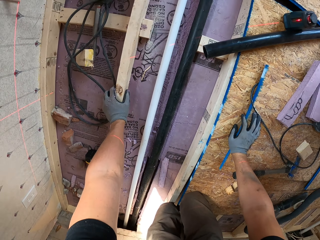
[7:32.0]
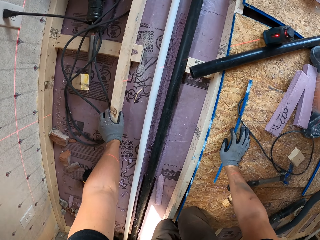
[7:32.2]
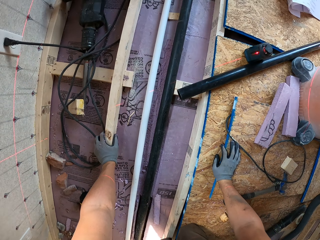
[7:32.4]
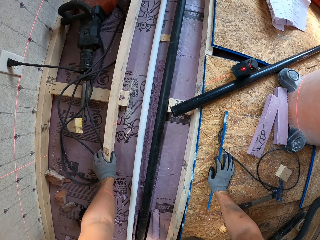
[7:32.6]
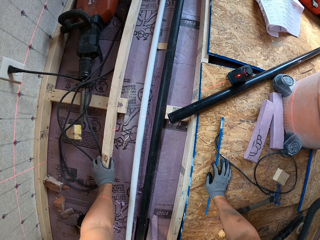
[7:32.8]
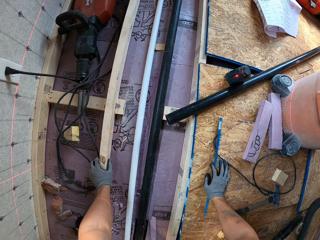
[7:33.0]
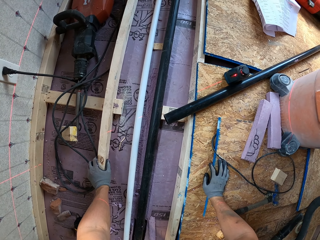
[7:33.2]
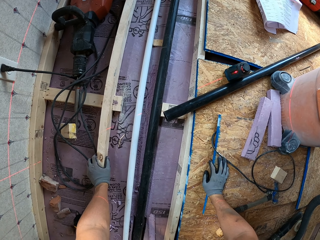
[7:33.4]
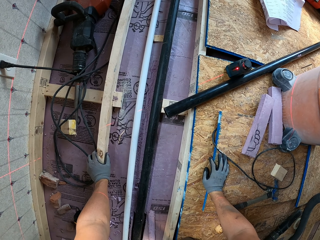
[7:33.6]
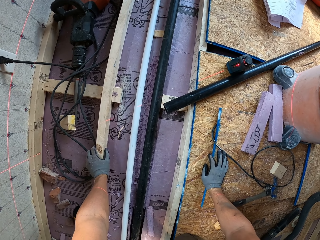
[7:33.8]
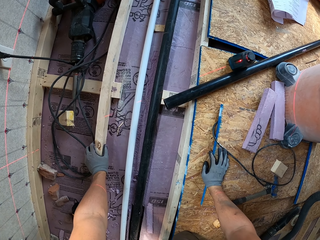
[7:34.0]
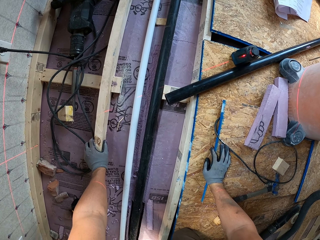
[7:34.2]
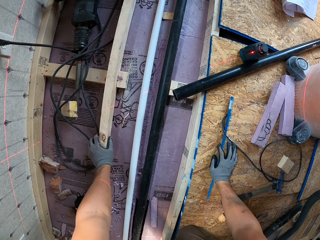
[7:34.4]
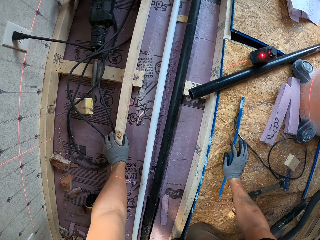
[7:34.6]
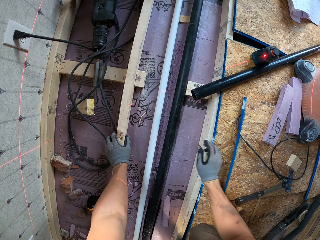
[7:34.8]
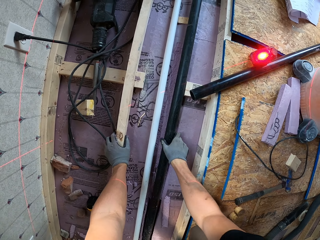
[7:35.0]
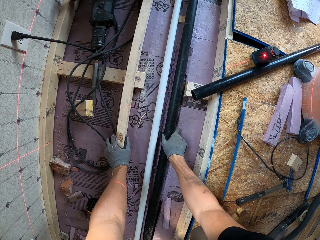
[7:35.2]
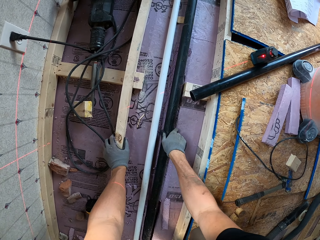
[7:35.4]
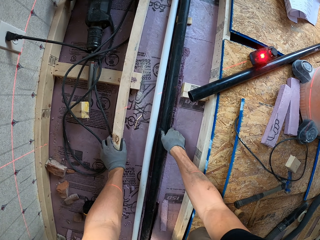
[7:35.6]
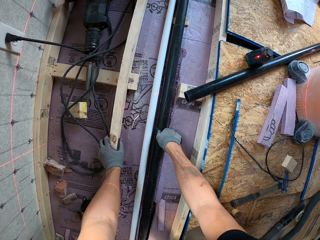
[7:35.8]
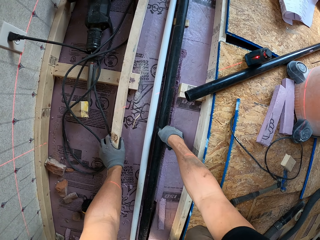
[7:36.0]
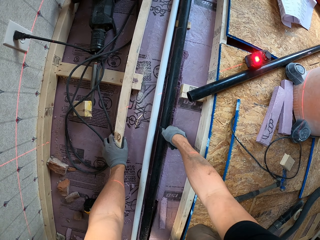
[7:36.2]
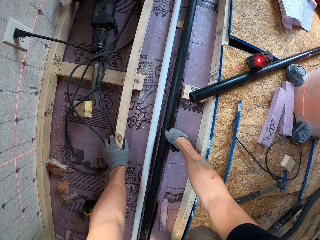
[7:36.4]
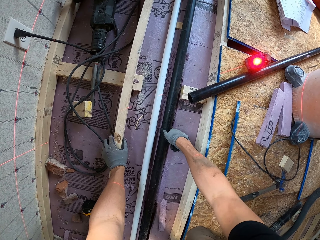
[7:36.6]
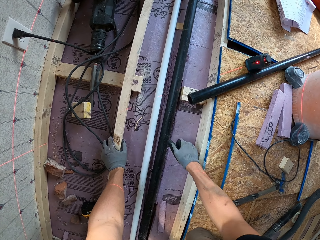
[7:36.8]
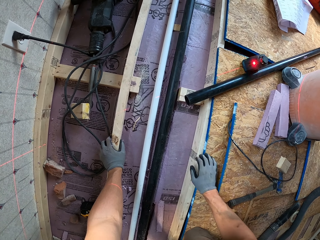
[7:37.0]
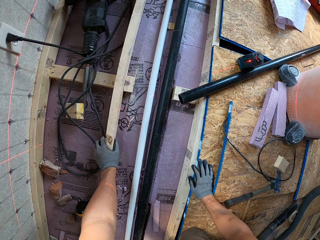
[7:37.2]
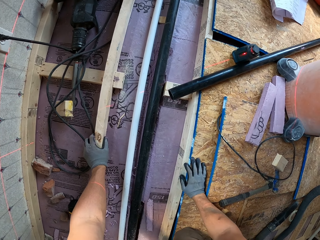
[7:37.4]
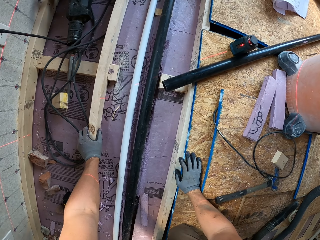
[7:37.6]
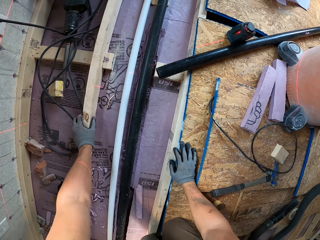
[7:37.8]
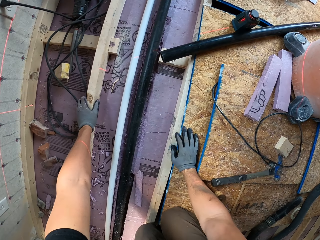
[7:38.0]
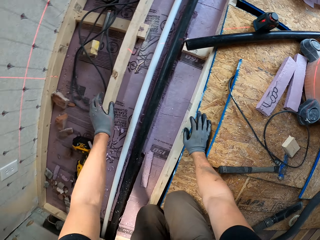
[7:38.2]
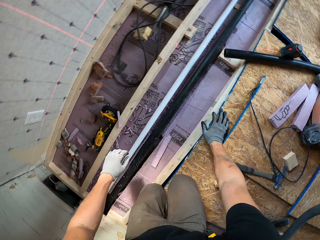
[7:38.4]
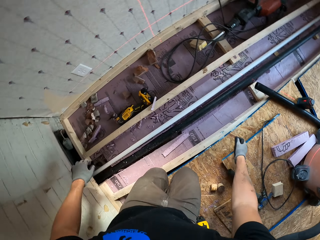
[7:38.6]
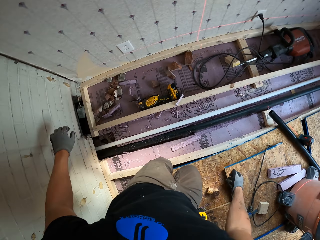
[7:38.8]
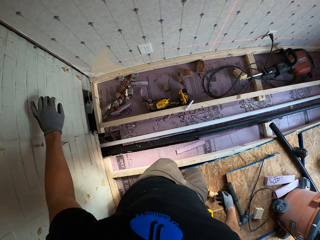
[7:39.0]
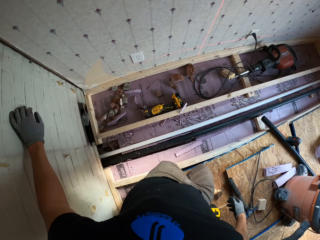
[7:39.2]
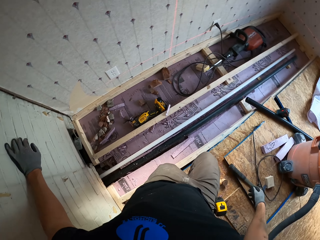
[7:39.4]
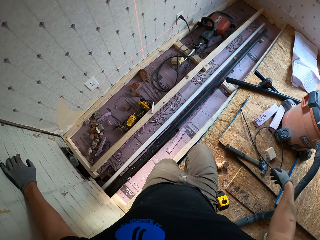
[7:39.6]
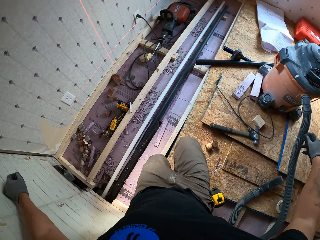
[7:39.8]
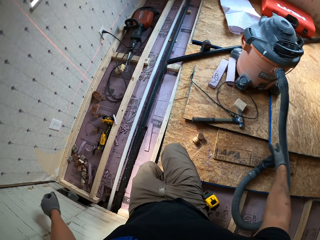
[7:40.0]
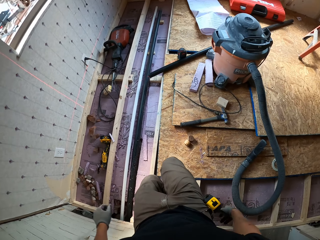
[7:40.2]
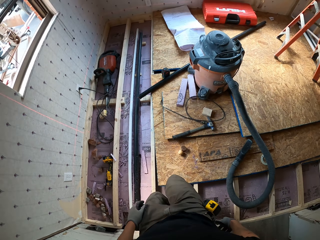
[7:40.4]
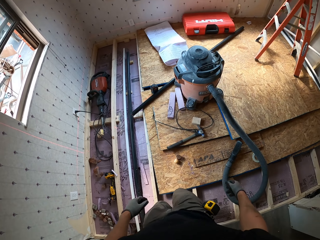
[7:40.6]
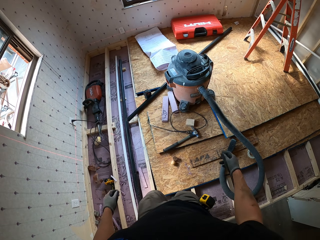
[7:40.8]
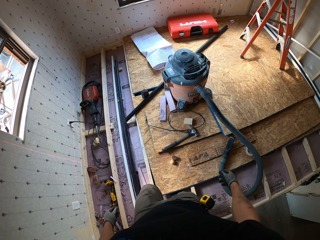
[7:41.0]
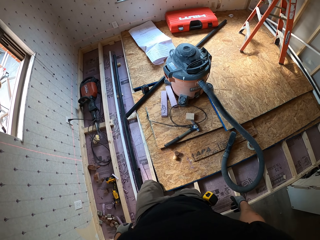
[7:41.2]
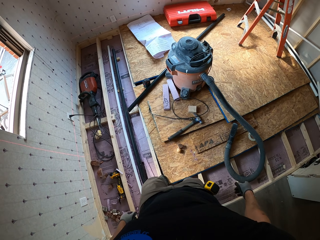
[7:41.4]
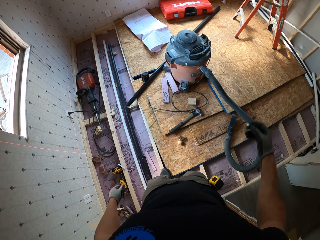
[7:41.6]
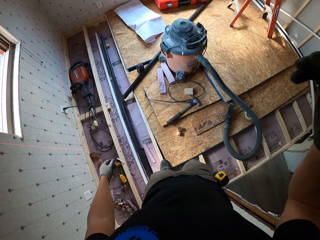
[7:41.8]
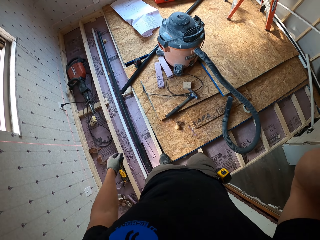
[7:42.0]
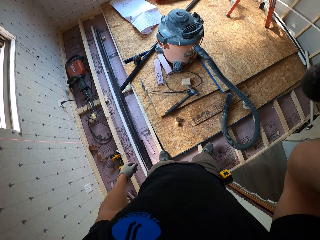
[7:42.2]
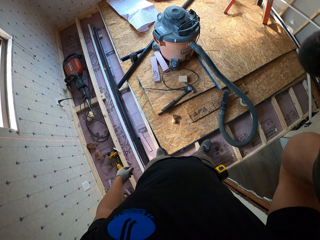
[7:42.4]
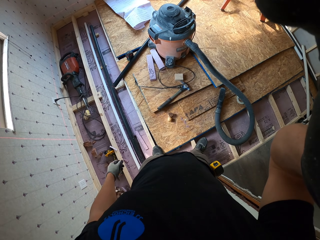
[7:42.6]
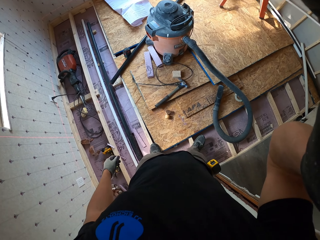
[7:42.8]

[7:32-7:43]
The camera wearer connects the pipe on the ground. They stand up.
